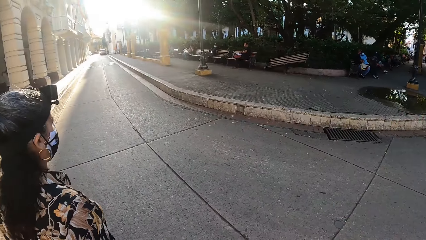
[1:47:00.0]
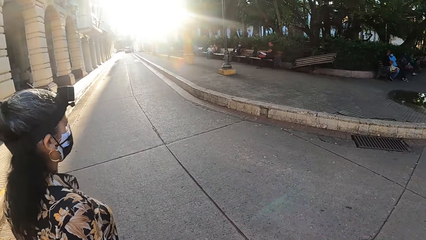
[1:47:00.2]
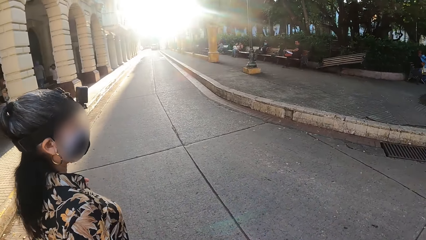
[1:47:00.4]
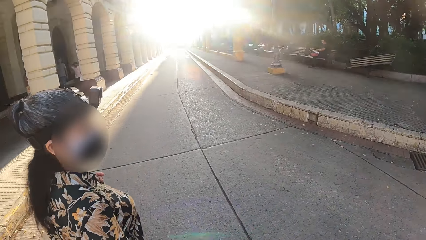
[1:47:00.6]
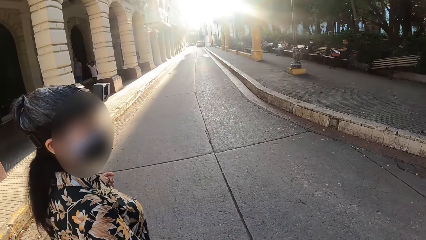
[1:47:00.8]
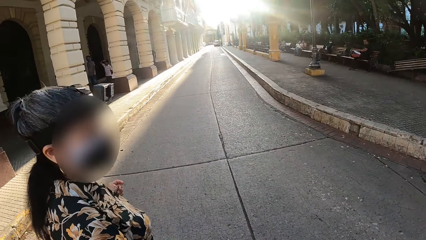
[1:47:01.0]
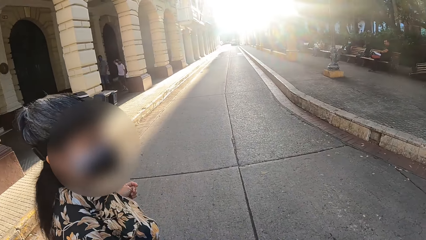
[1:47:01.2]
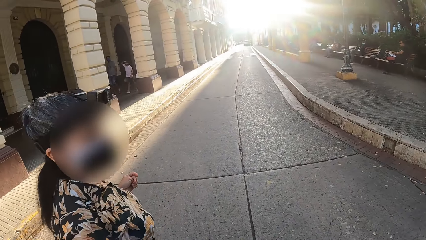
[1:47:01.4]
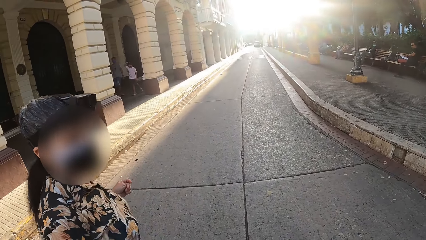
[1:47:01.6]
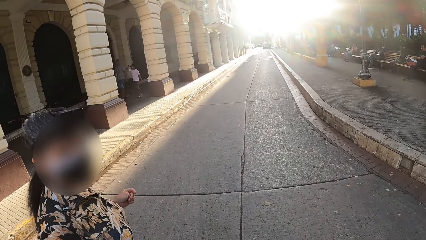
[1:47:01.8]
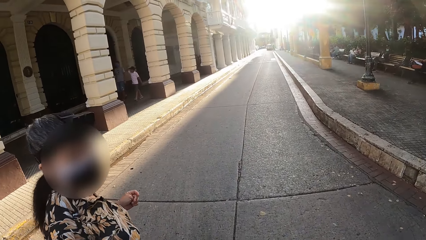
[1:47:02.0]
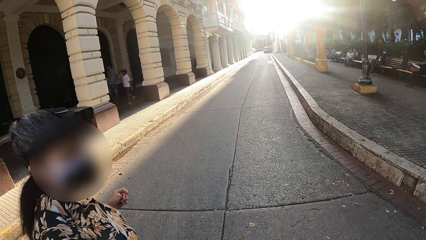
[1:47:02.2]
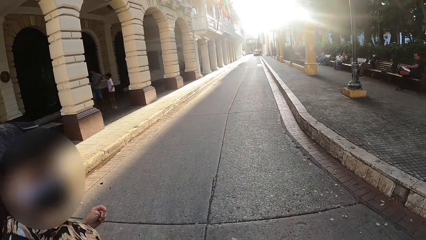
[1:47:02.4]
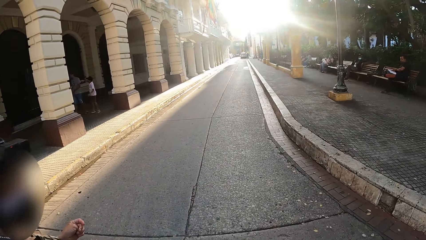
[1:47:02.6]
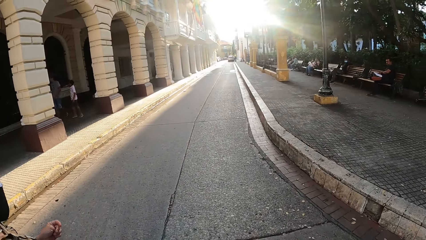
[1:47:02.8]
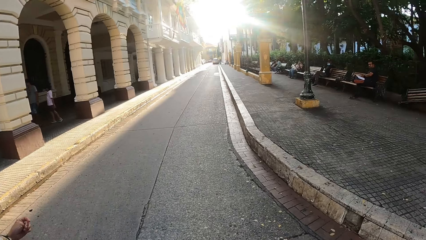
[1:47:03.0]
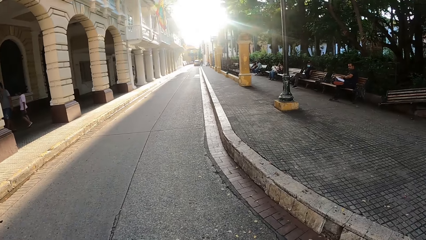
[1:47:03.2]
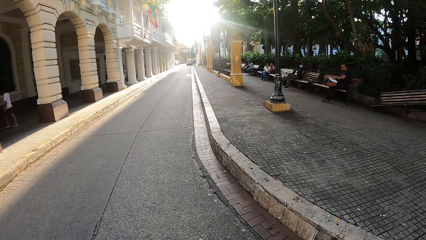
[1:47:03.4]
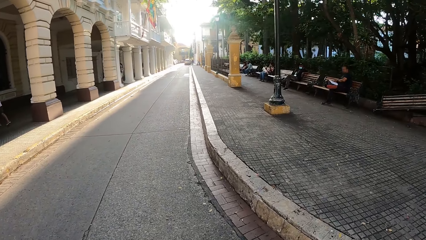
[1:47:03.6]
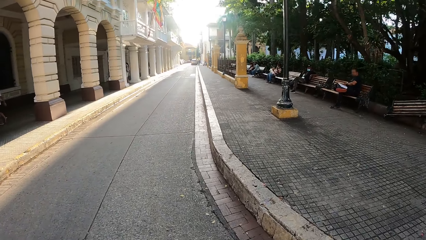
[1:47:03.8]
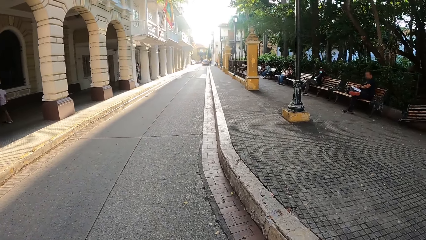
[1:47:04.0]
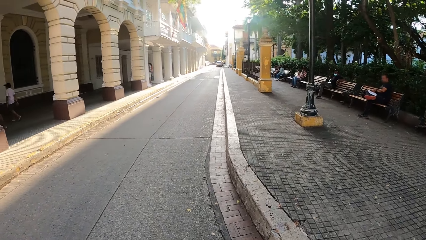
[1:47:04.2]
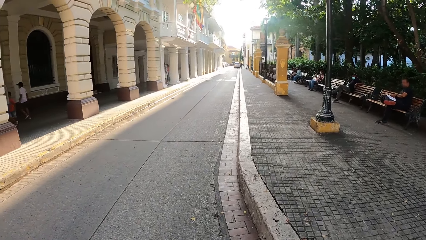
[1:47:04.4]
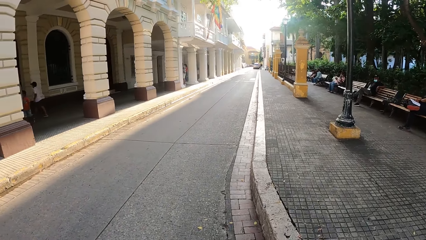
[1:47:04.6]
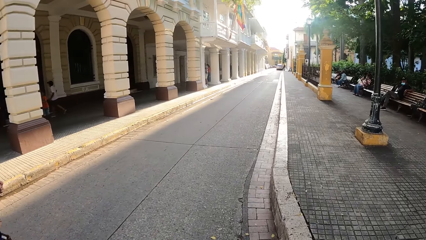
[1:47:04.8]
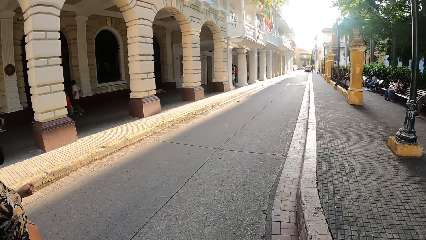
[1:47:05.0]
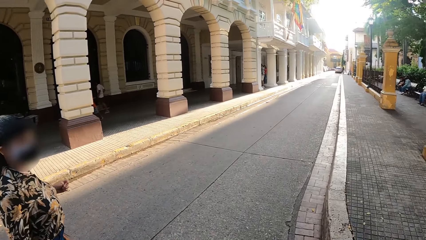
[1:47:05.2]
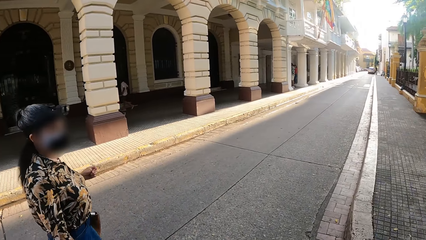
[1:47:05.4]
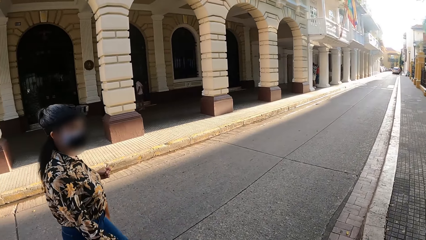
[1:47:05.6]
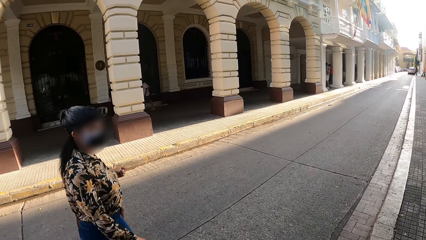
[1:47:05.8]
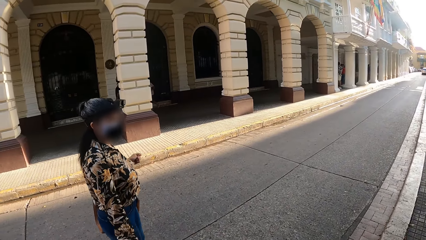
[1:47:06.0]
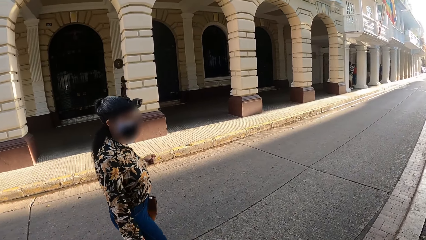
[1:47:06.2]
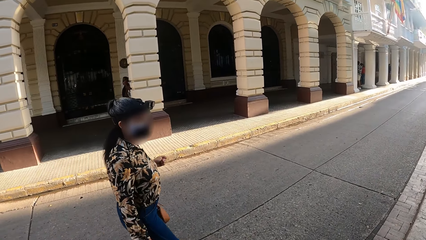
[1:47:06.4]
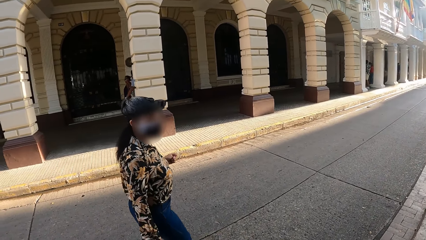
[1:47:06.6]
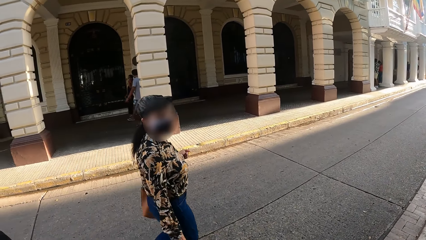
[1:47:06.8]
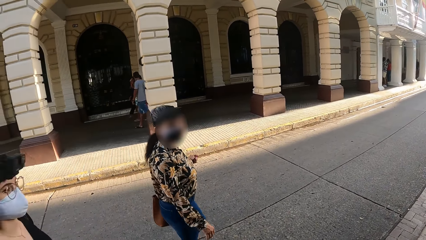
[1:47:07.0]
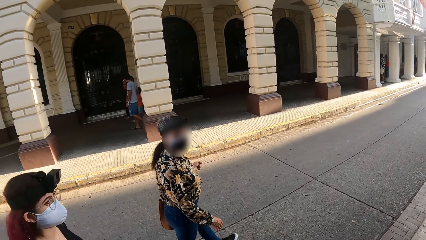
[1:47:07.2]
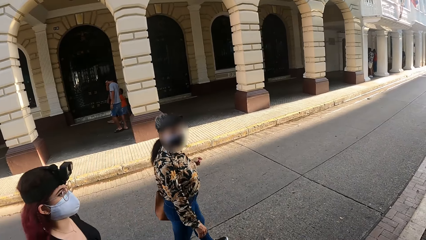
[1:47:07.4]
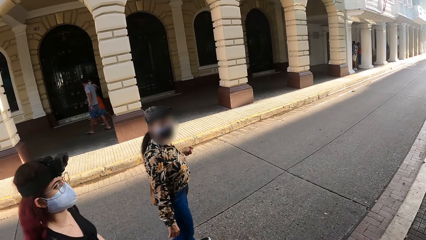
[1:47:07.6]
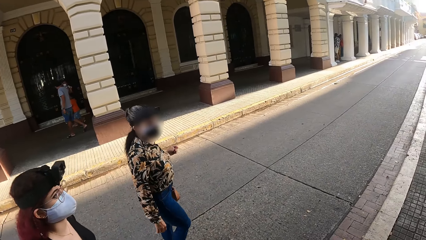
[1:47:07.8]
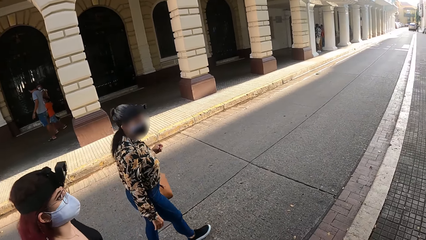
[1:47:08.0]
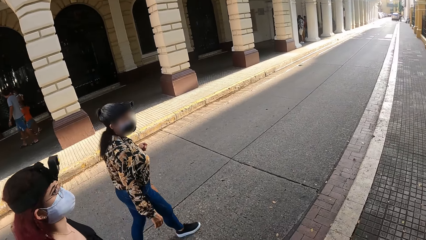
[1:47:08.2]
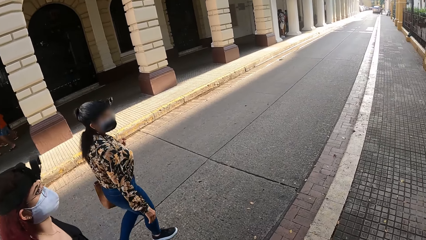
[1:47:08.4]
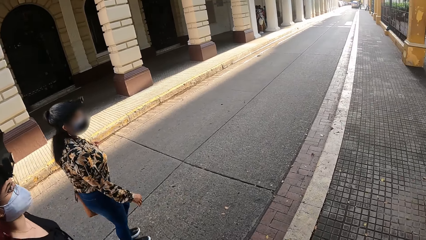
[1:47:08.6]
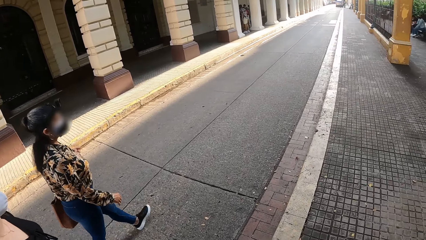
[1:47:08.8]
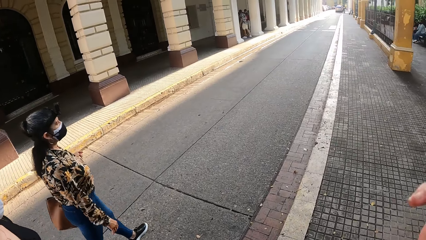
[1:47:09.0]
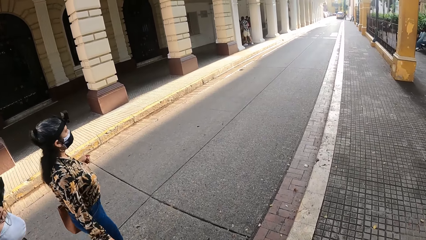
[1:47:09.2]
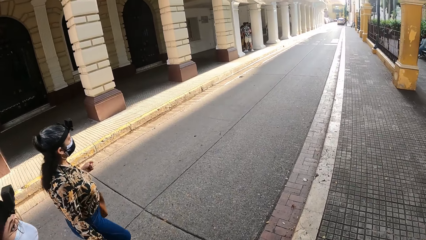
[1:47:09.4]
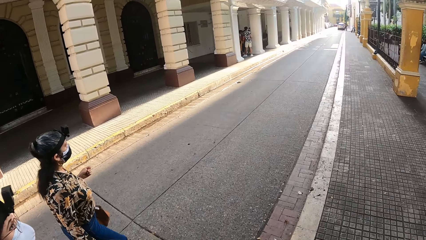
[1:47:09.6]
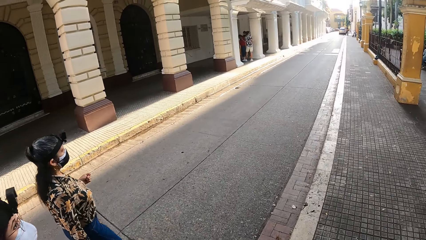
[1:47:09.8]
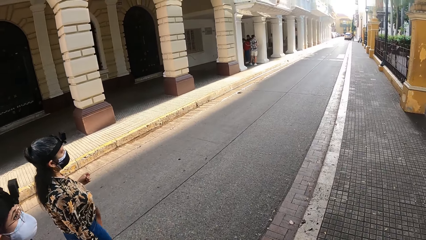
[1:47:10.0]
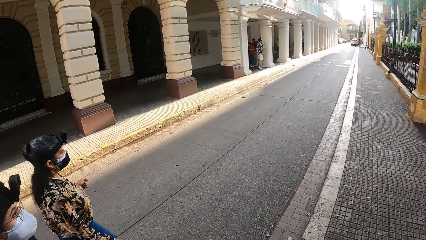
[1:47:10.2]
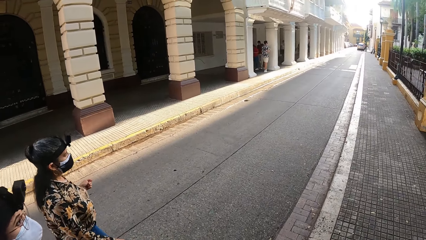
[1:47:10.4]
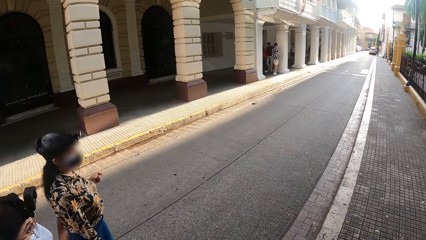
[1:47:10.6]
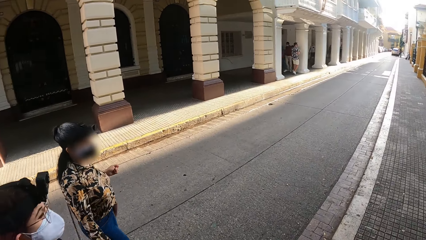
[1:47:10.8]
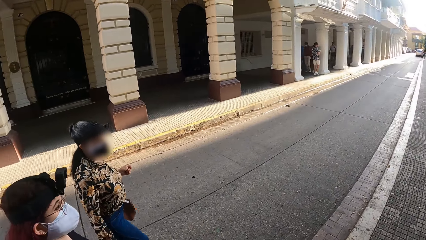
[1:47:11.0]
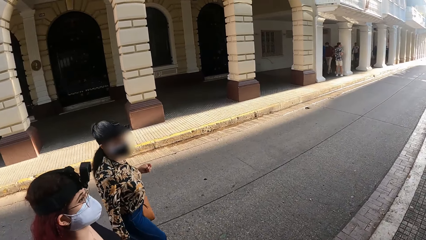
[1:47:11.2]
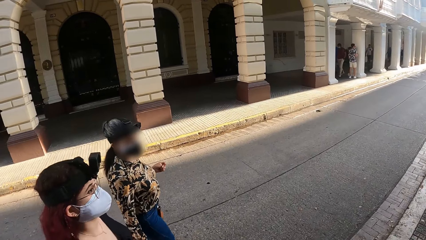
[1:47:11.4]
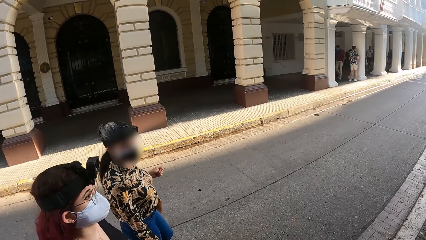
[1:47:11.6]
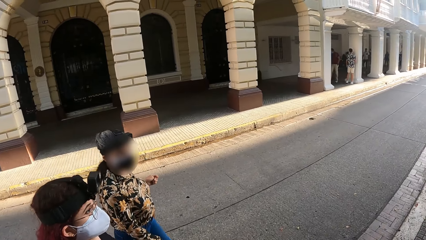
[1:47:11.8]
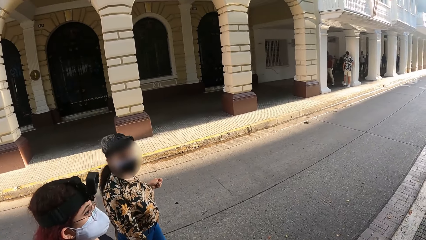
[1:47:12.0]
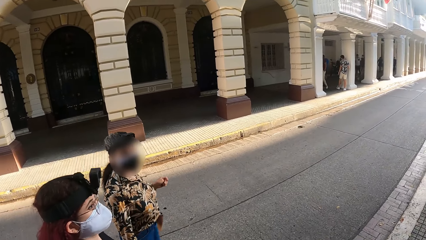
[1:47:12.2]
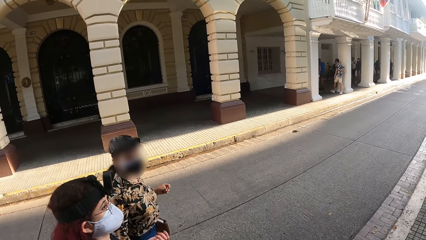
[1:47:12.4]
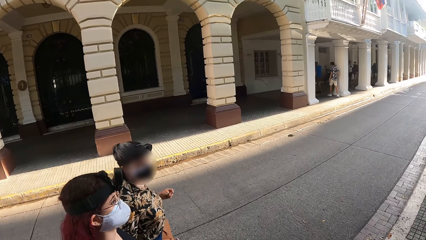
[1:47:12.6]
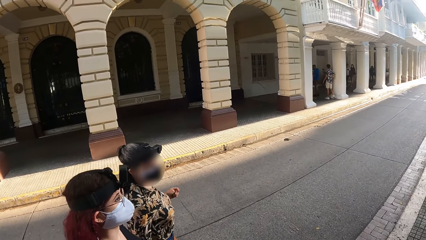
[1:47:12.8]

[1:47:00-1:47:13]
A woman walks on the road.

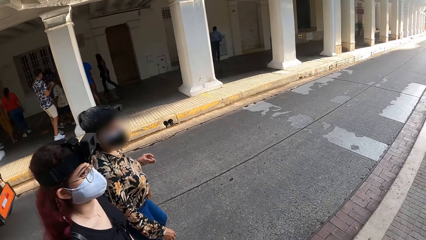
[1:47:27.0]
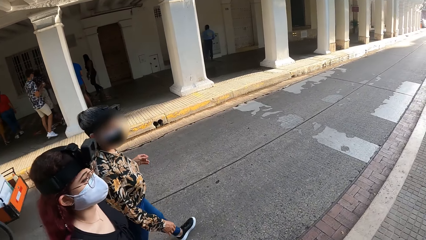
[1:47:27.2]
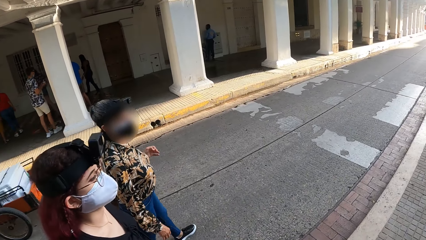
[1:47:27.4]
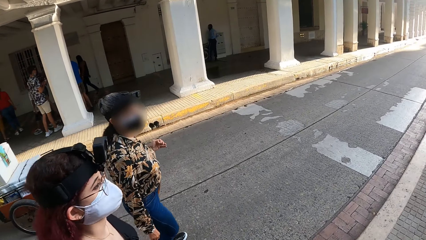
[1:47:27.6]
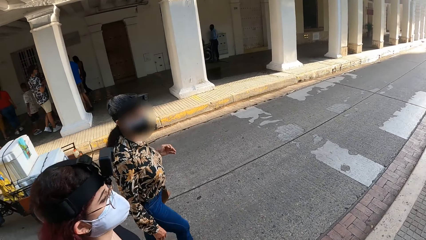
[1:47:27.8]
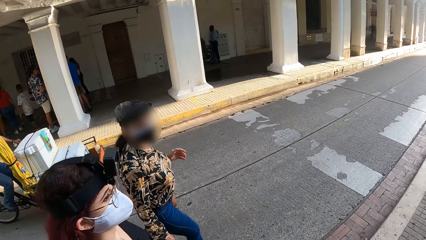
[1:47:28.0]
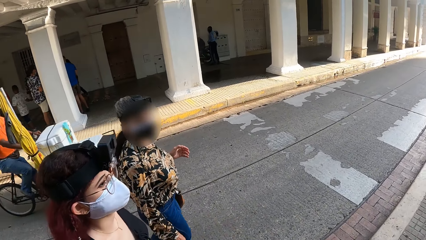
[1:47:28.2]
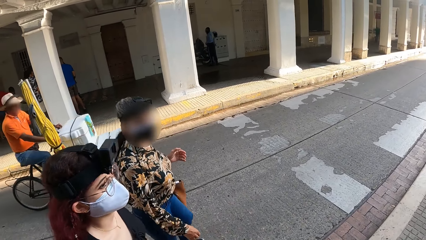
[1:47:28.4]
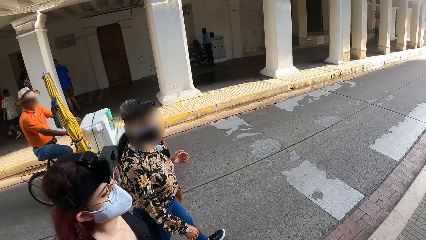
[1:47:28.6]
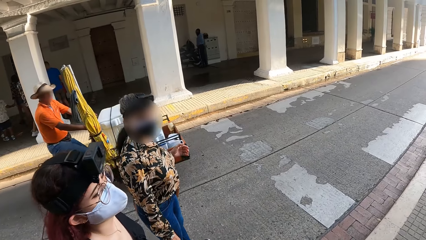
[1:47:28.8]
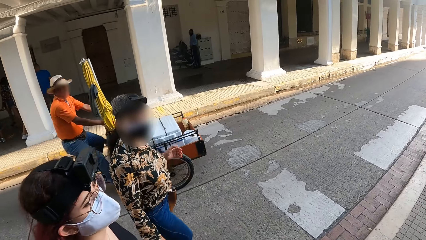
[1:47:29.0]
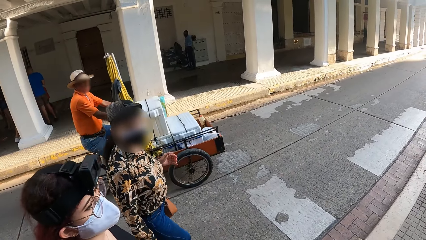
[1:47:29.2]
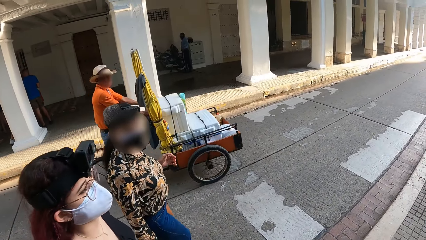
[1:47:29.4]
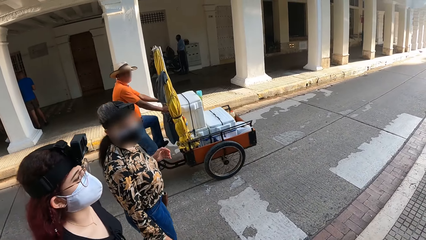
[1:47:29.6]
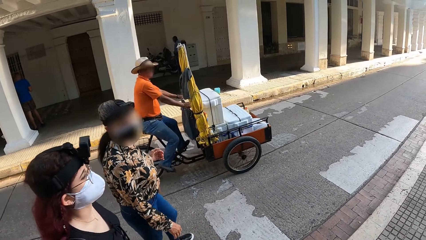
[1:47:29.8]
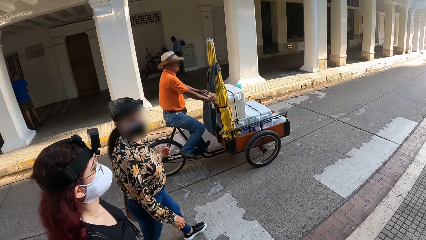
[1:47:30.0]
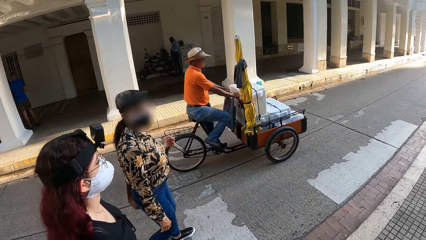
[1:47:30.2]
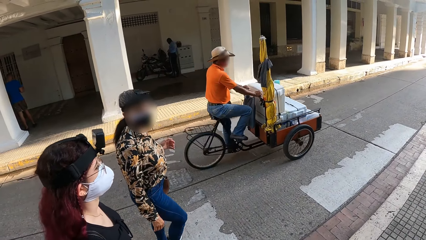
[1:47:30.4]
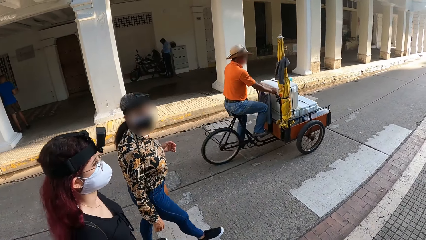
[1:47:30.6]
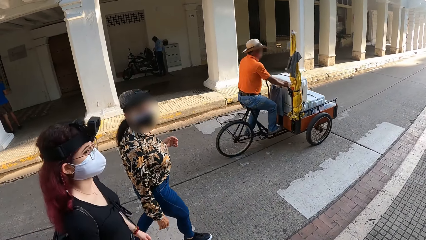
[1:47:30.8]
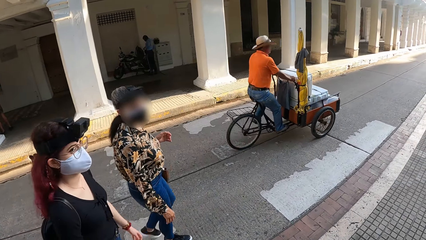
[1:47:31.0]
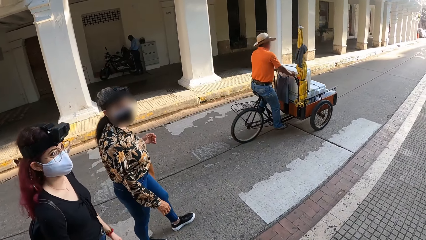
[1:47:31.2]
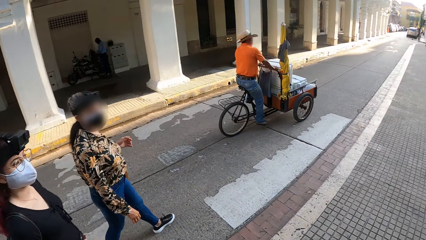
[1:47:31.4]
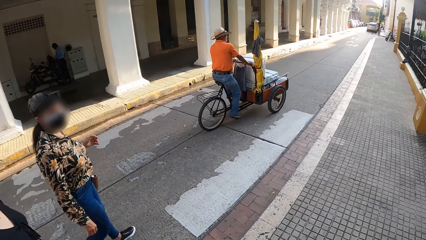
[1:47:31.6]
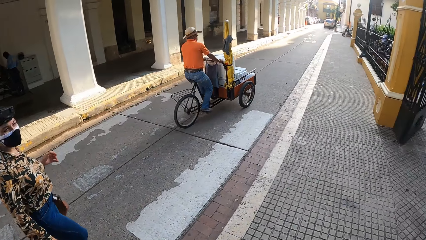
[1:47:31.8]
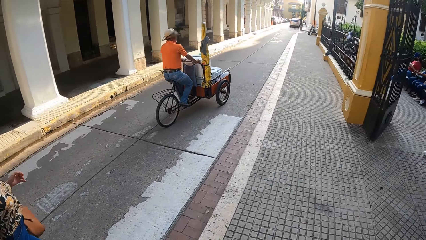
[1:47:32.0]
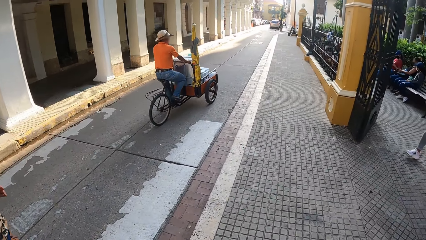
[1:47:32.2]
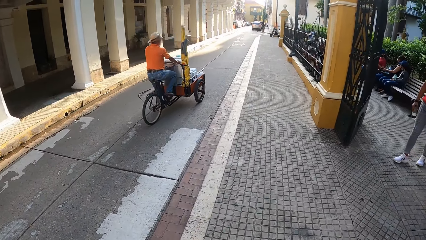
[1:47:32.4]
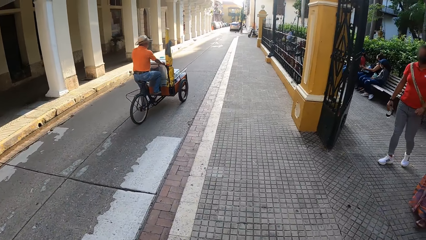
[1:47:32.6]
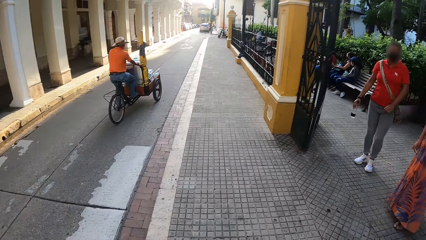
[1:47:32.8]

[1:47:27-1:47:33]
A man rides a bicycle past the camera wearer.
